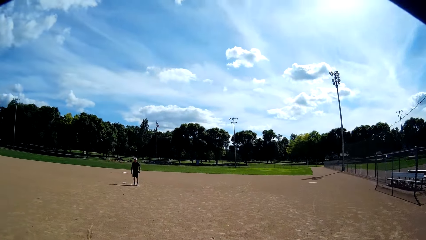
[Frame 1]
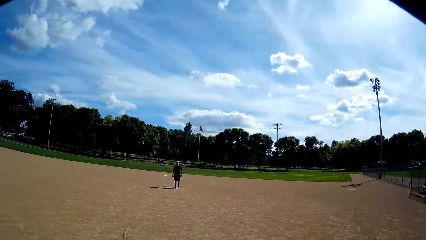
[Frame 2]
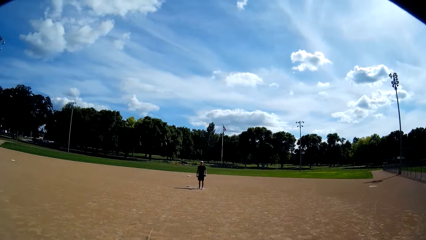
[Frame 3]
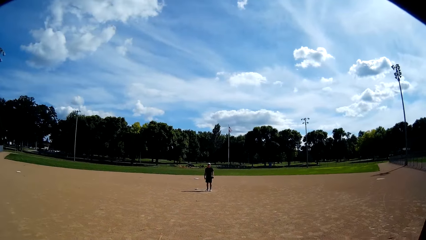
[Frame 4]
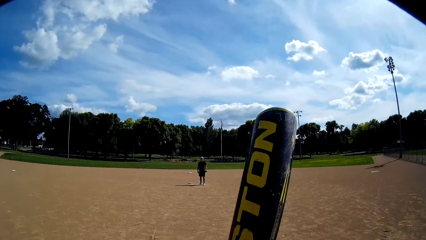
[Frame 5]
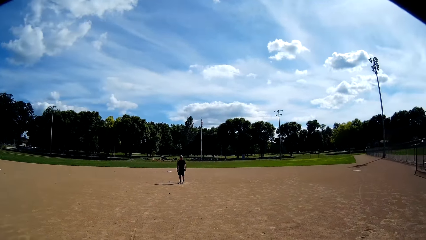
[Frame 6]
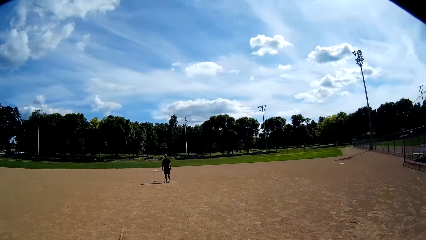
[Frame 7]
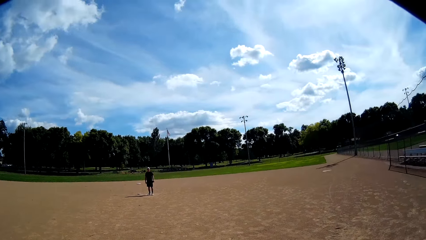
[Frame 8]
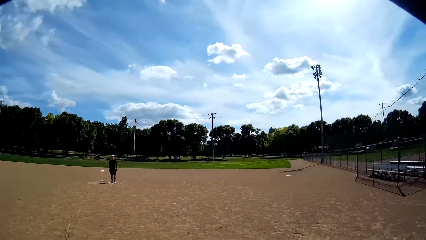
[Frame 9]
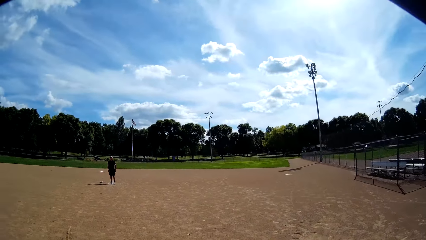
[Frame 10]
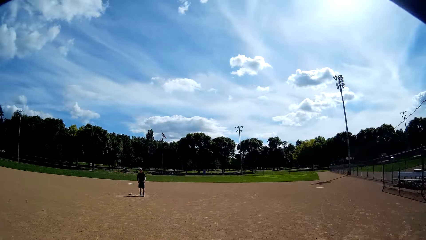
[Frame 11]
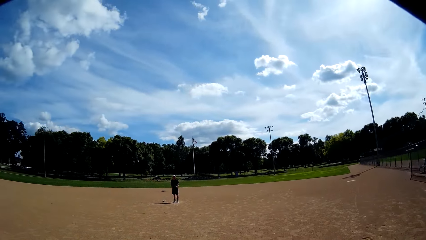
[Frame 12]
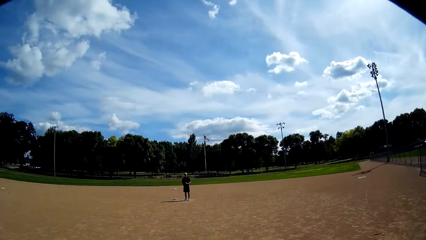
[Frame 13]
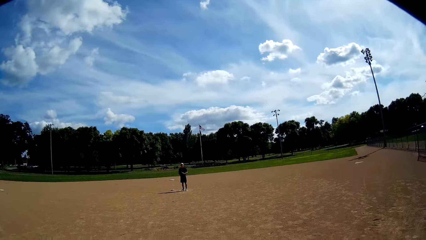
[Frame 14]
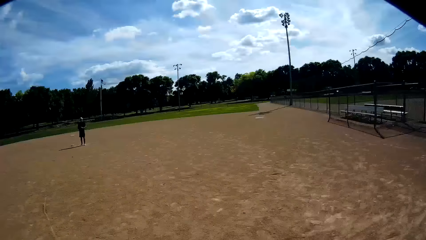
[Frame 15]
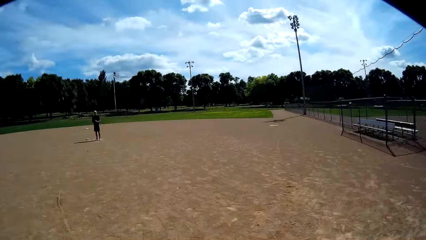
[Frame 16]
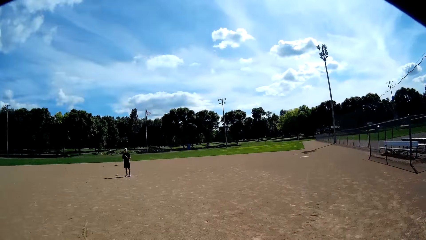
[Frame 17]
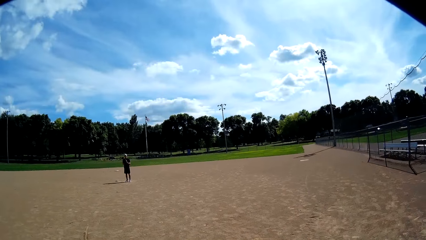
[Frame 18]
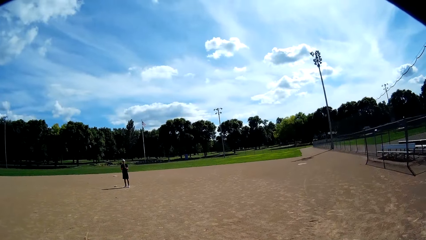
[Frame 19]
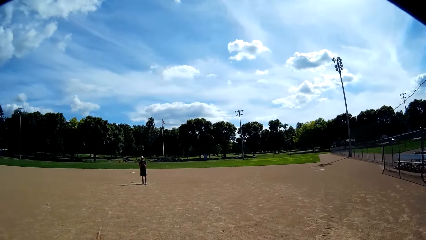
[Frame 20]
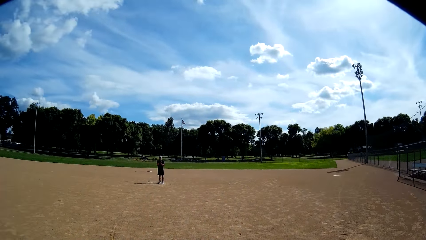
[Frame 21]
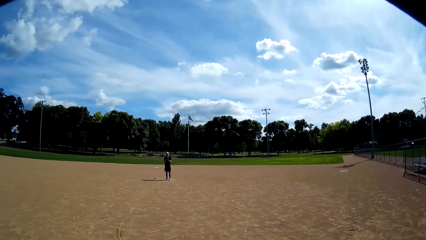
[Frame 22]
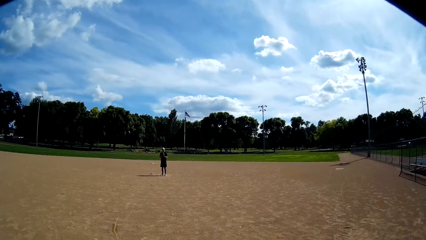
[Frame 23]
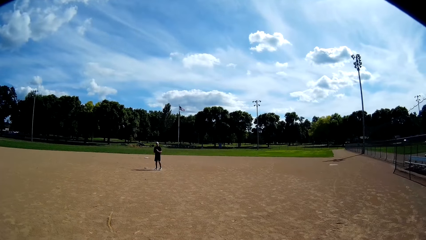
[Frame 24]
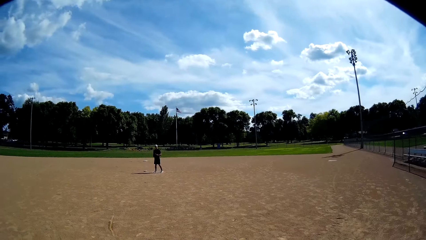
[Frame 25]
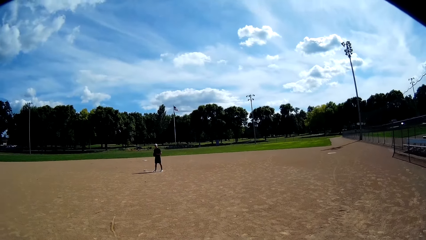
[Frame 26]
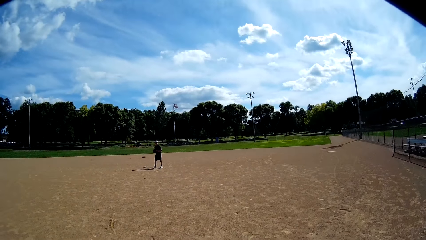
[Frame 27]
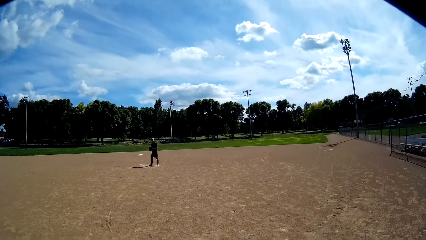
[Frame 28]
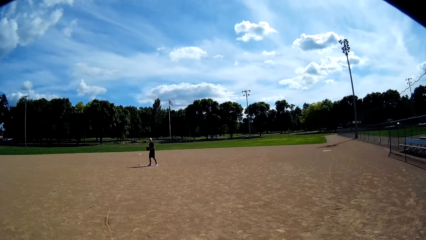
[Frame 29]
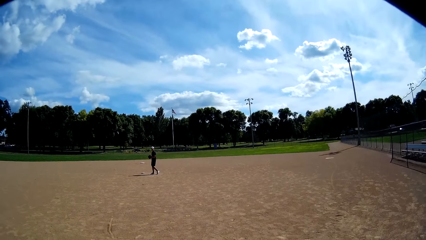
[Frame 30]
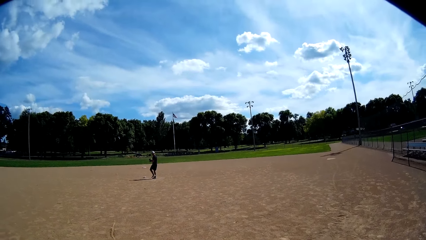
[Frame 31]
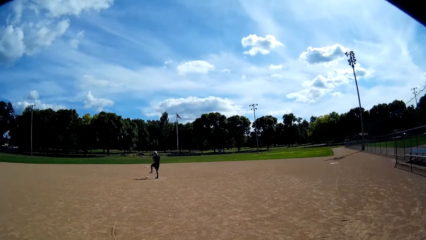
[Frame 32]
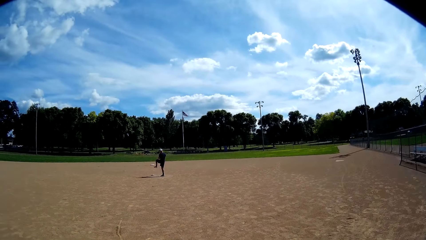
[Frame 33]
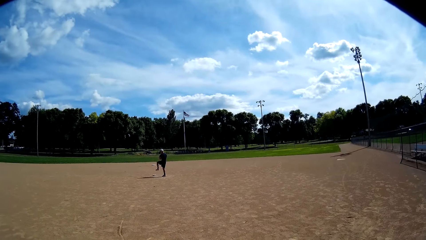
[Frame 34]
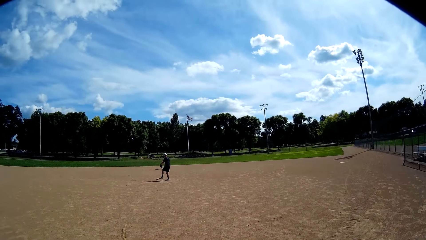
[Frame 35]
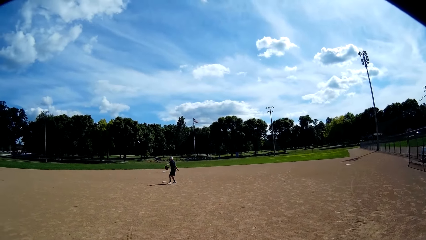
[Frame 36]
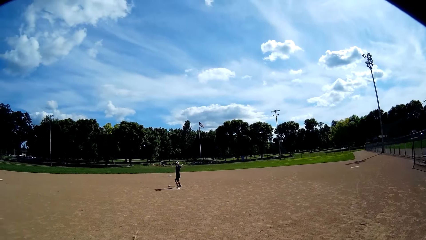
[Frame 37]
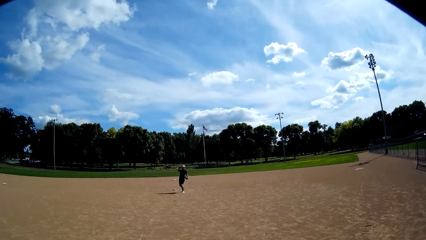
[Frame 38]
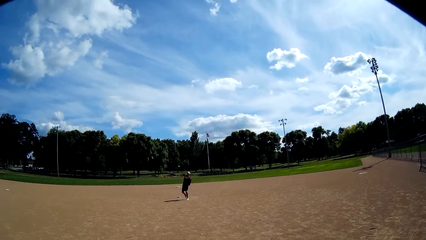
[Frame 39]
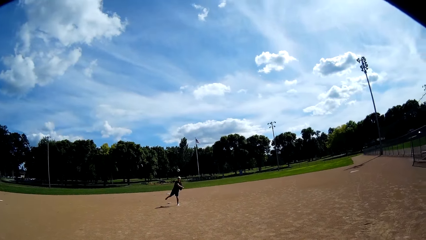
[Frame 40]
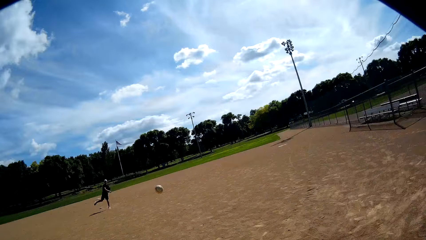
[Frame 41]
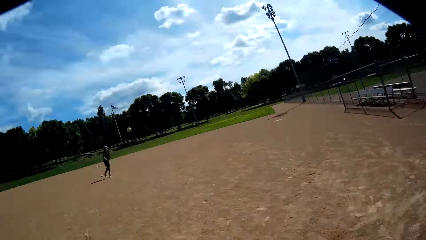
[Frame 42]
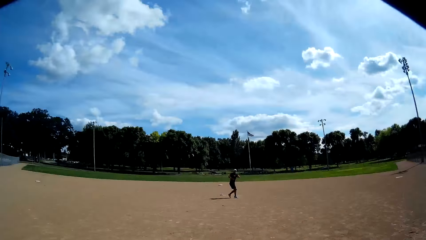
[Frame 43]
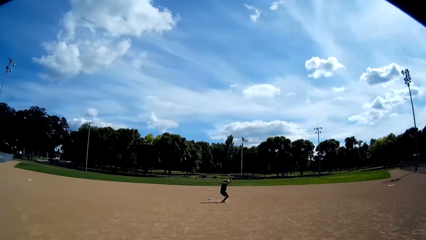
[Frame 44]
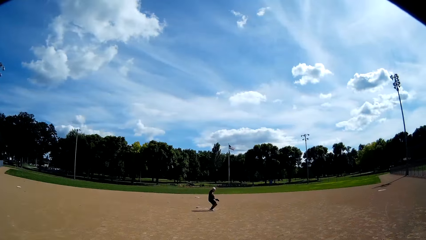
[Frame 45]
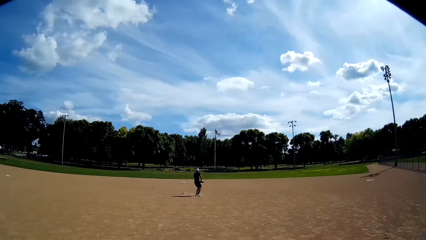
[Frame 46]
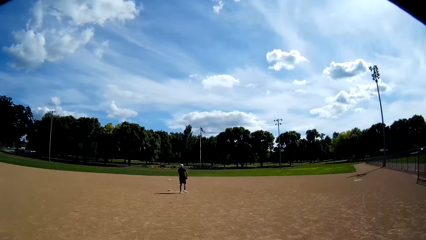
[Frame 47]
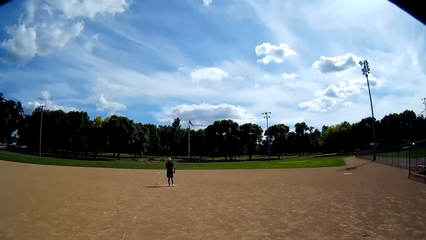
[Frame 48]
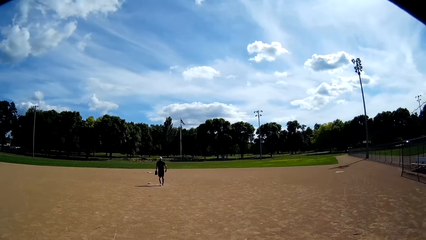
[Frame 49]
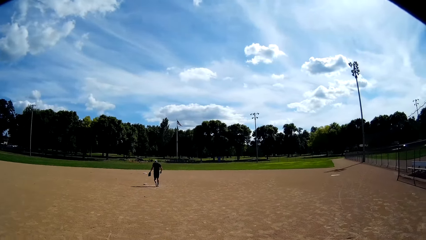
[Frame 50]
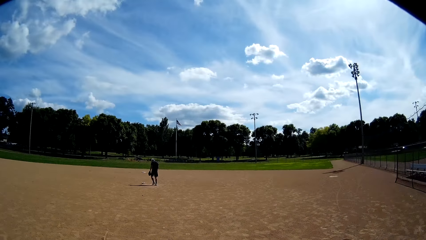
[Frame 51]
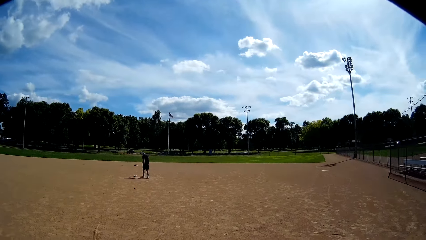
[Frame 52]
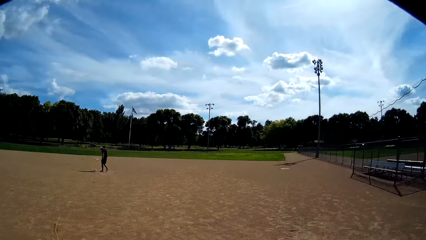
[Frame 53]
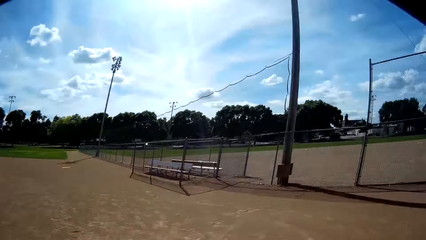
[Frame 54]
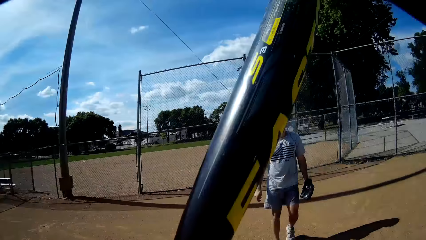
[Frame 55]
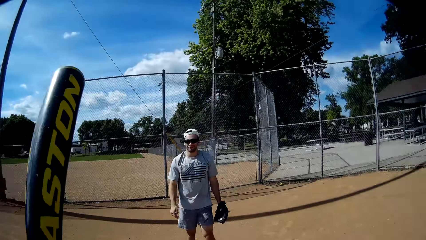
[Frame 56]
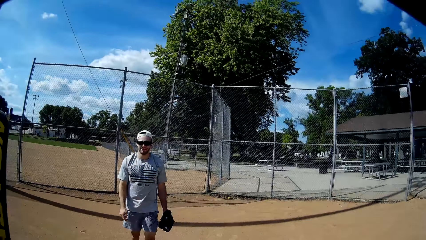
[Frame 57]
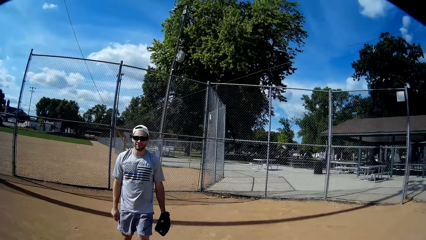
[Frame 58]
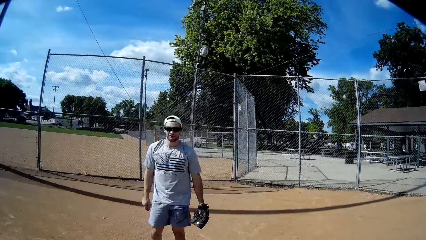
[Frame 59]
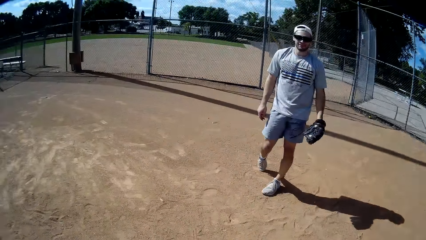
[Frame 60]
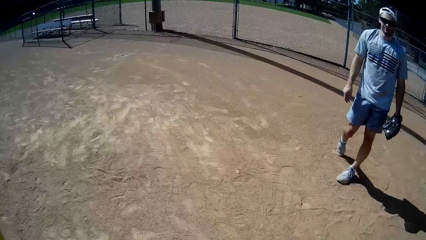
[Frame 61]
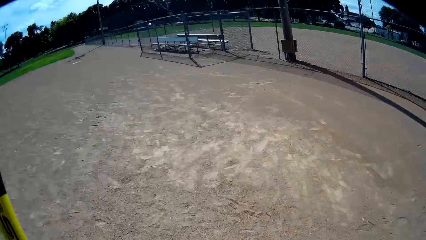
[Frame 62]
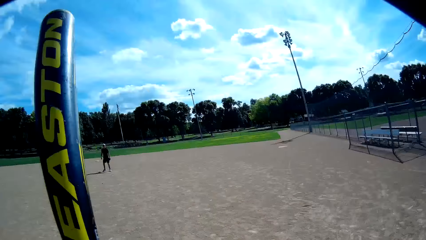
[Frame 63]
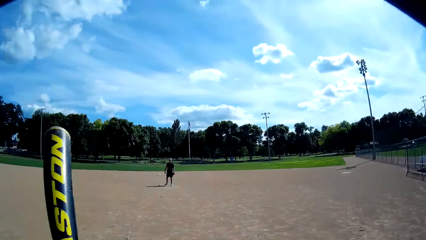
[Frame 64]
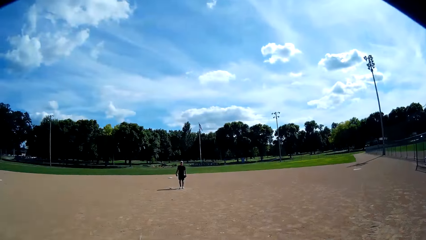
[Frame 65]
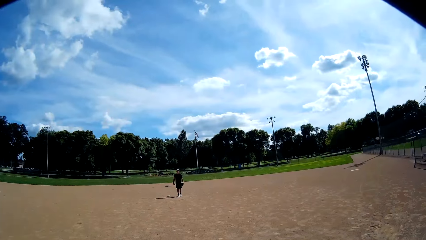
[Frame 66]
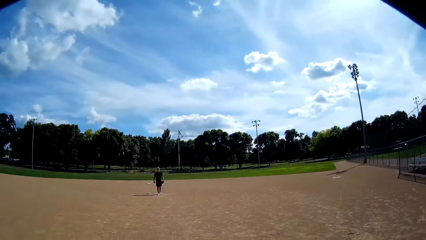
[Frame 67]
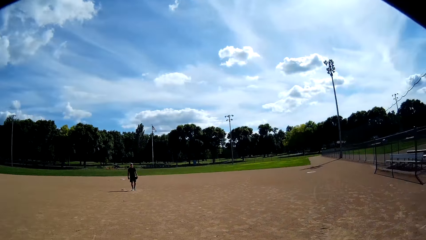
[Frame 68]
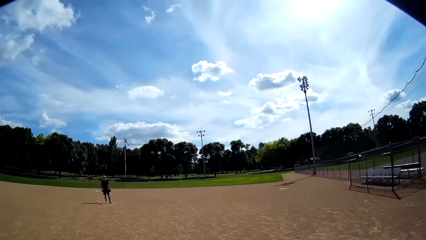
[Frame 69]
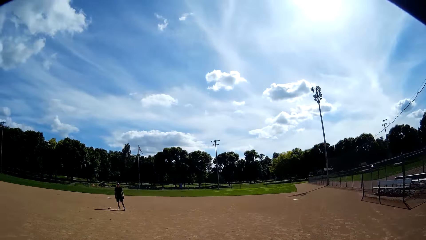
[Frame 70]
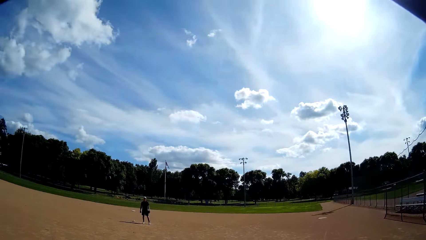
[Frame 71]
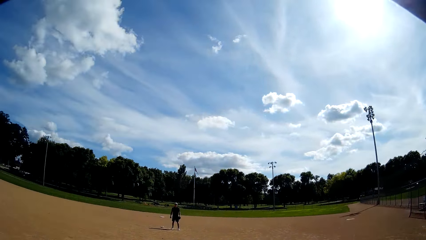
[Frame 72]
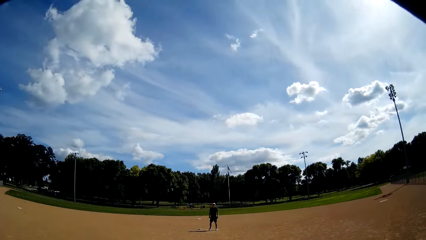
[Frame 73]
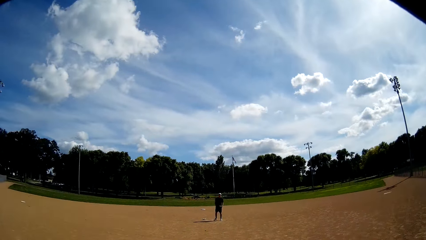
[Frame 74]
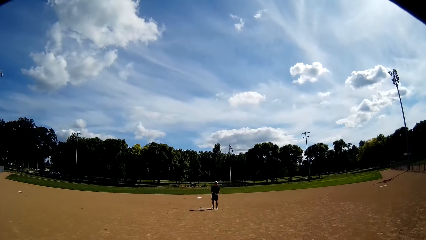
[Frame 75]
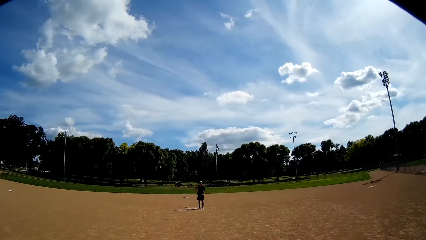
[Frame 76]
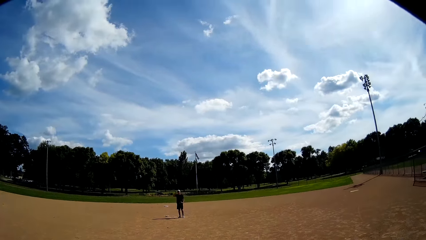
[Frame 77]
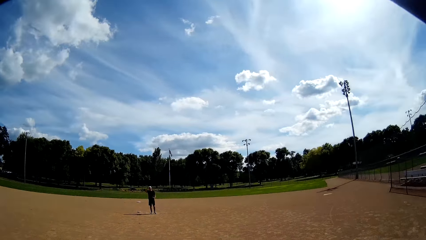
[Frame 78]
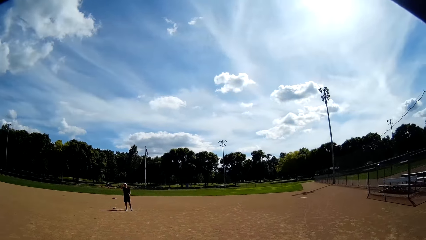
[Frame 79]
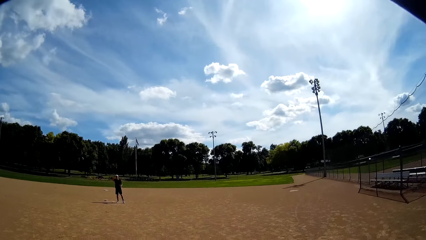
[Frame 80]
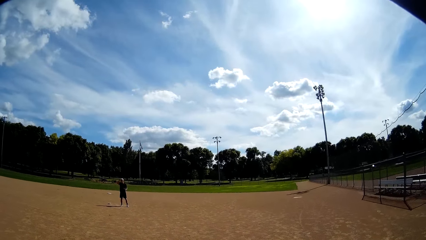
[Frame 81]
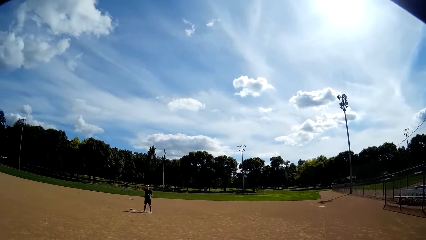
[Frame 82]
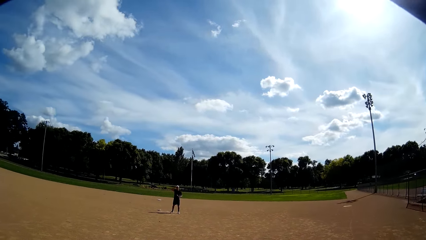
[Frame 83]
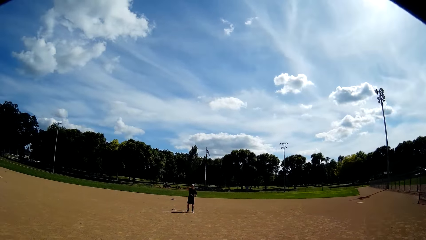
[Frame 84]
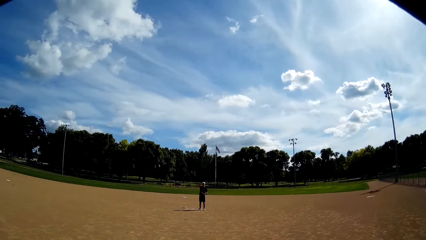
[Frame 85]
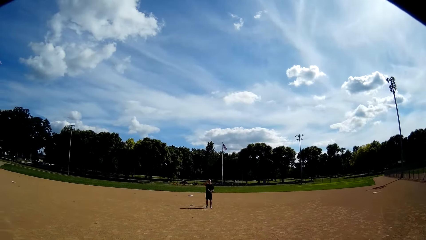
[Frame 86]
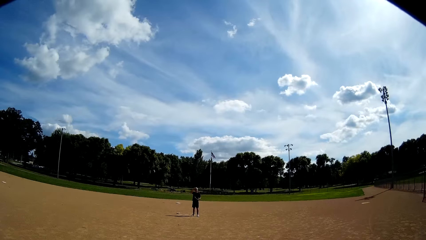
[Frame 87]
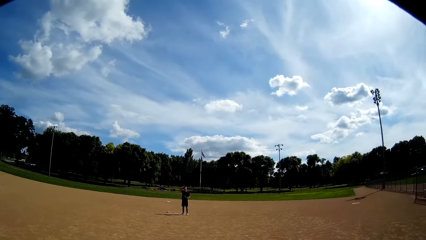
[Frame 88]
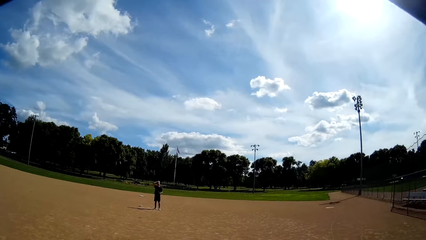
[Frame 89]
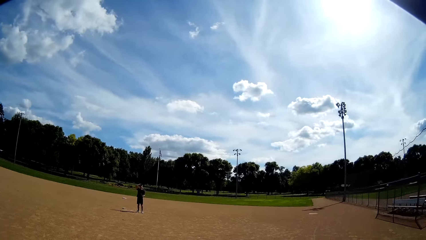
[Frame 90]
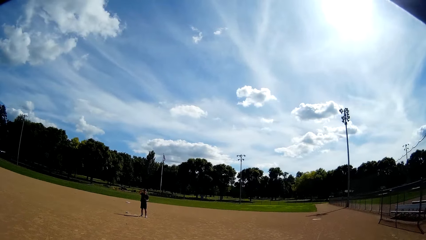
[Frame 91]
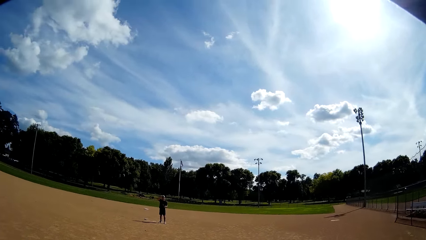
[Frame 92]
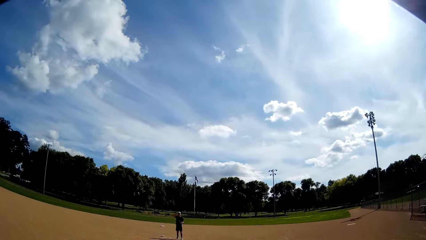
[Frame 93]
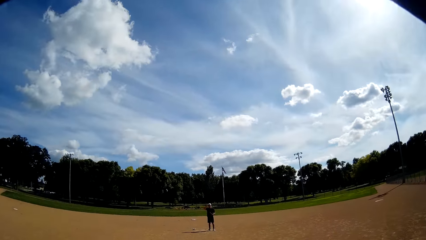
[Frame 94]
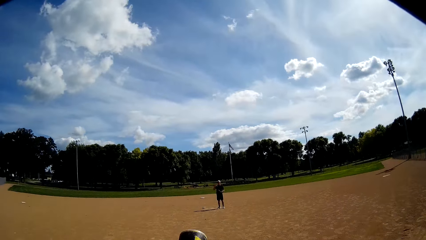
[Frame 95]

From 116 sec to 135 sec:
A man throws the ball at the camera wearer. The camera wearer hits the ball with the baseball bat. They kick the ball. The man picks a ball. Another man walks around. The first man moves around. The camera wearer interacts with the first man.
